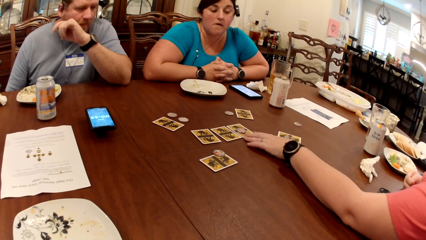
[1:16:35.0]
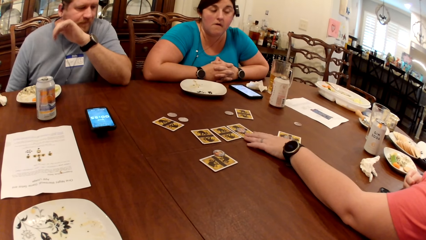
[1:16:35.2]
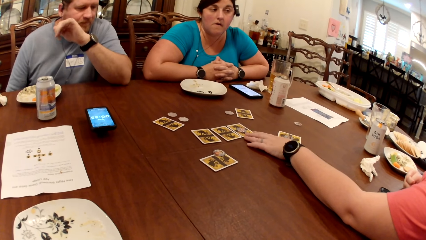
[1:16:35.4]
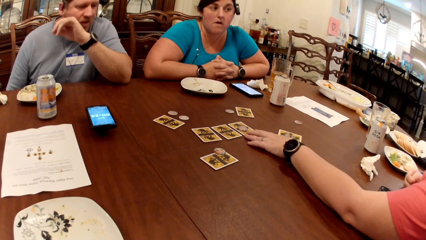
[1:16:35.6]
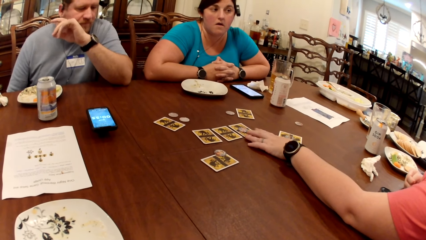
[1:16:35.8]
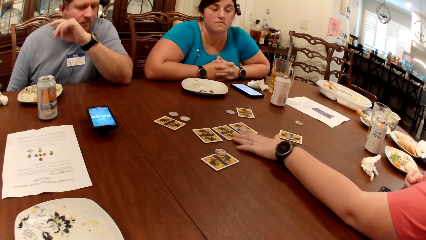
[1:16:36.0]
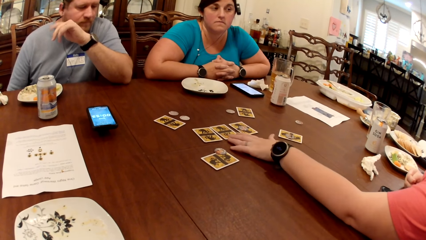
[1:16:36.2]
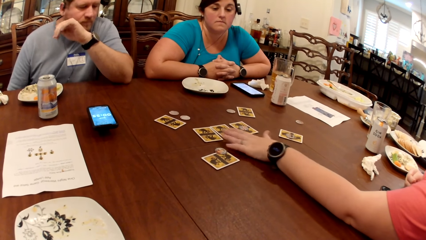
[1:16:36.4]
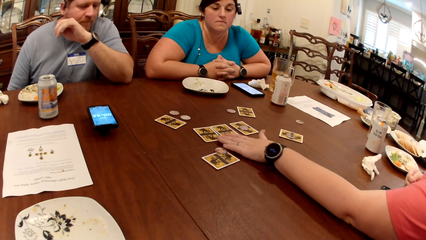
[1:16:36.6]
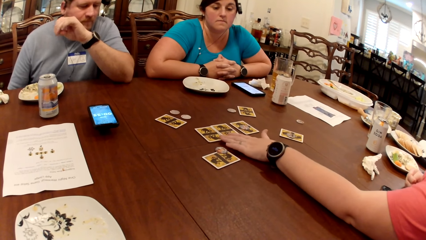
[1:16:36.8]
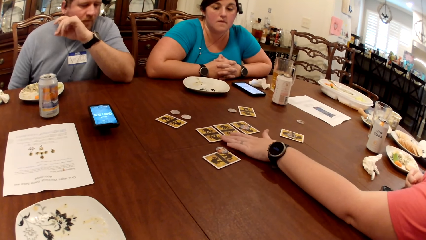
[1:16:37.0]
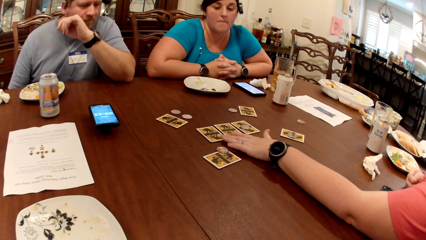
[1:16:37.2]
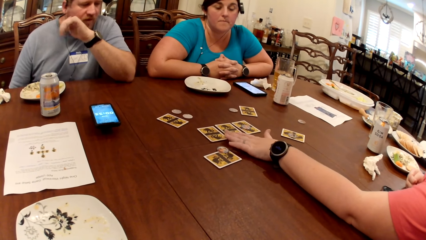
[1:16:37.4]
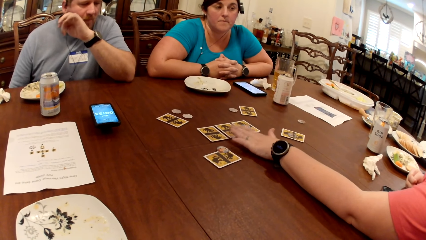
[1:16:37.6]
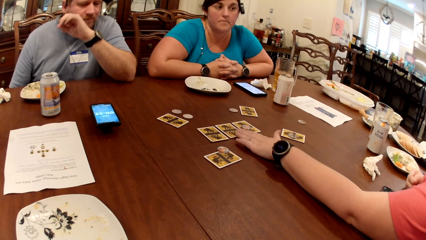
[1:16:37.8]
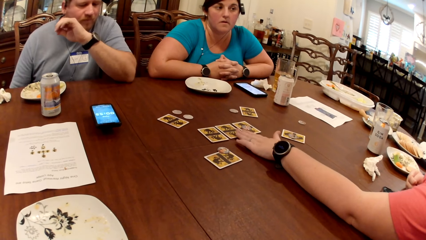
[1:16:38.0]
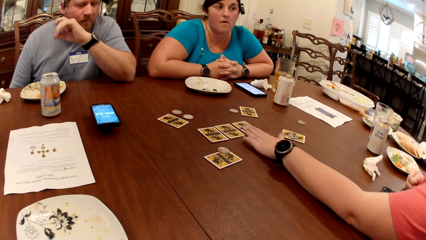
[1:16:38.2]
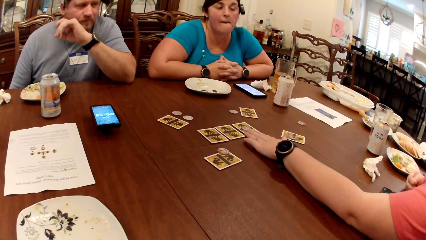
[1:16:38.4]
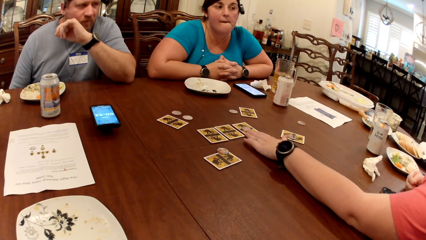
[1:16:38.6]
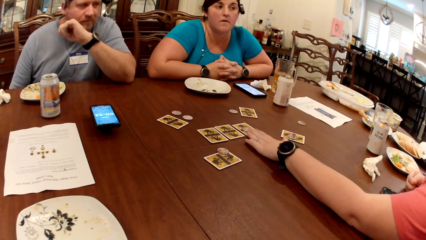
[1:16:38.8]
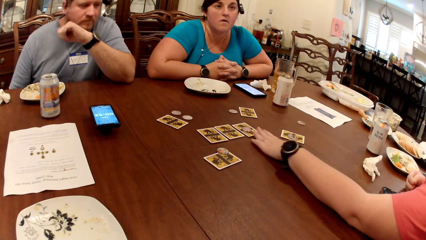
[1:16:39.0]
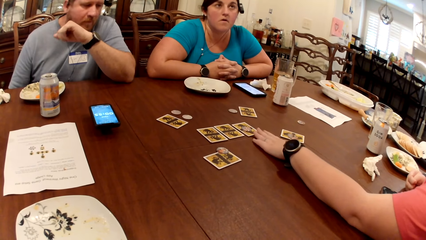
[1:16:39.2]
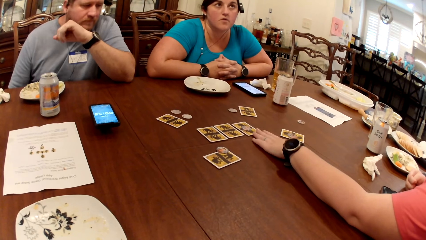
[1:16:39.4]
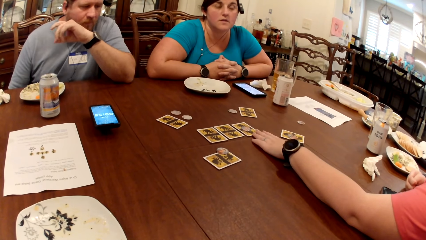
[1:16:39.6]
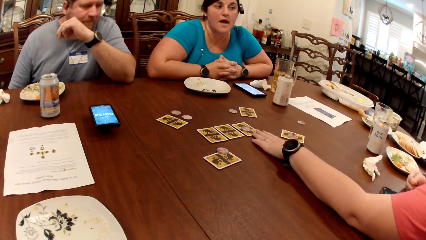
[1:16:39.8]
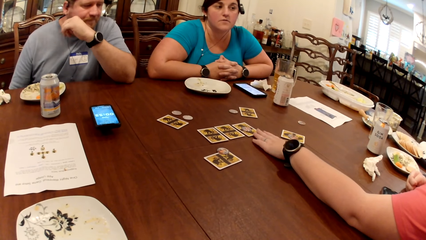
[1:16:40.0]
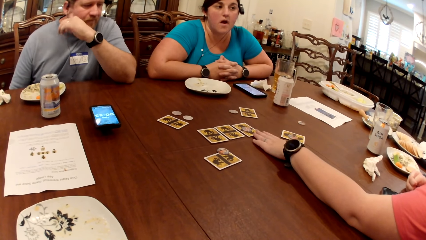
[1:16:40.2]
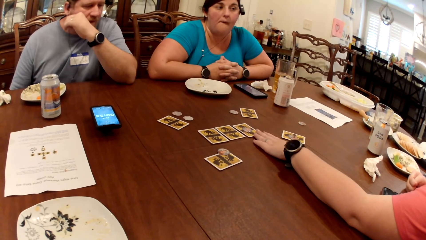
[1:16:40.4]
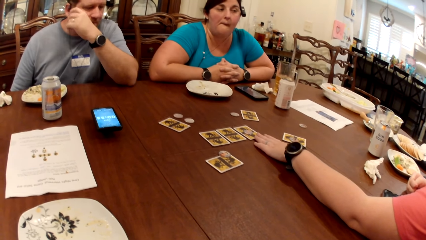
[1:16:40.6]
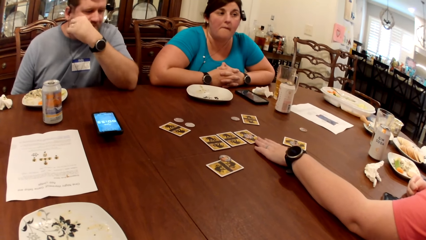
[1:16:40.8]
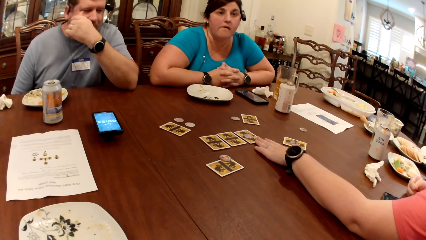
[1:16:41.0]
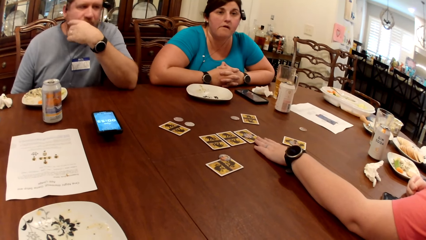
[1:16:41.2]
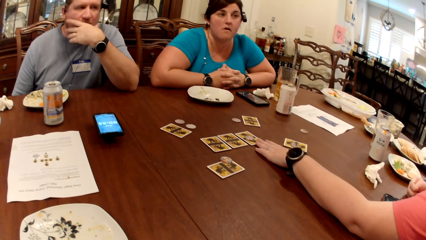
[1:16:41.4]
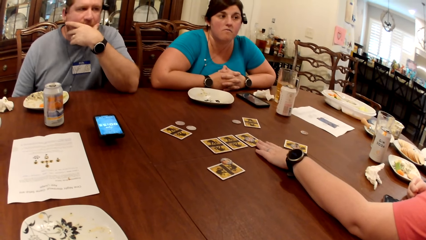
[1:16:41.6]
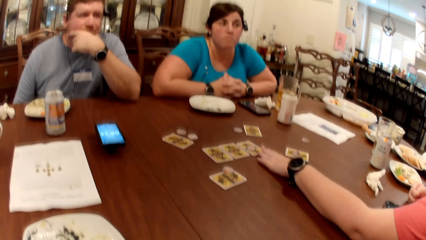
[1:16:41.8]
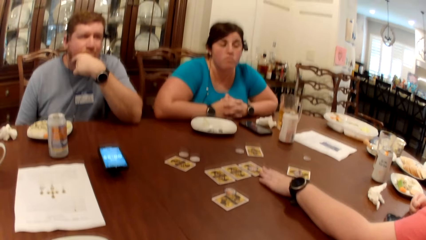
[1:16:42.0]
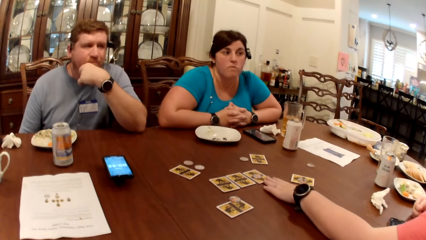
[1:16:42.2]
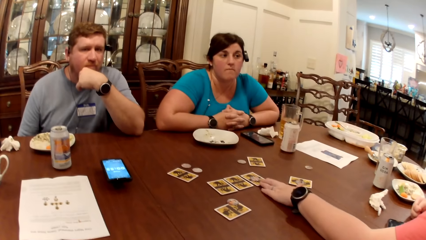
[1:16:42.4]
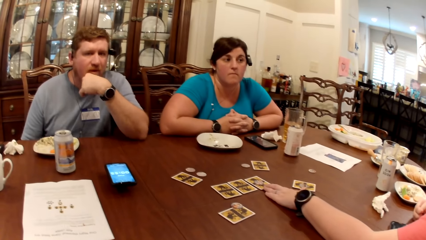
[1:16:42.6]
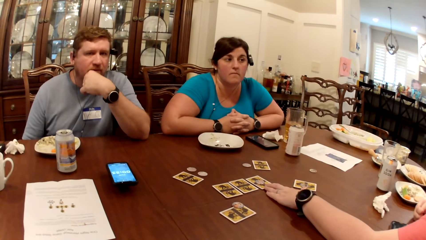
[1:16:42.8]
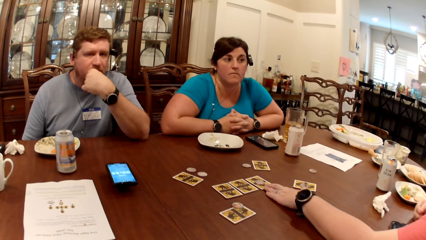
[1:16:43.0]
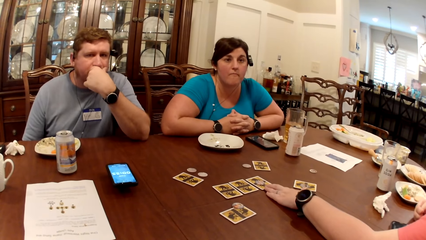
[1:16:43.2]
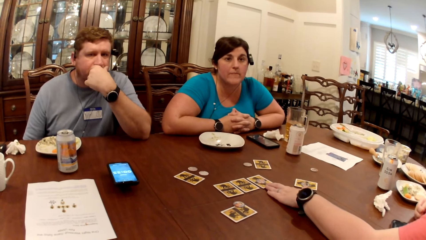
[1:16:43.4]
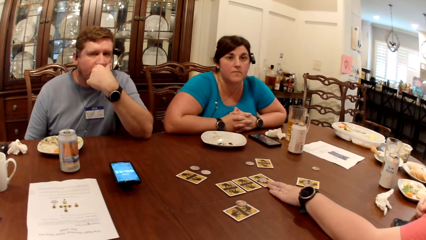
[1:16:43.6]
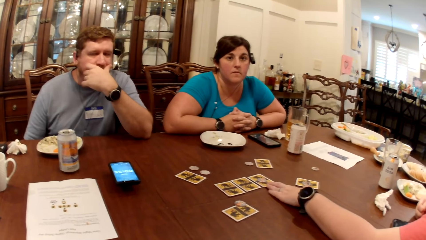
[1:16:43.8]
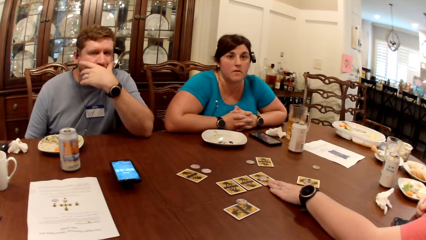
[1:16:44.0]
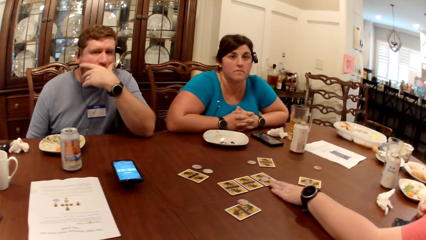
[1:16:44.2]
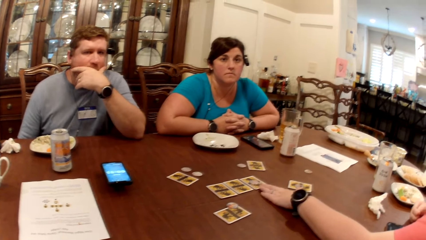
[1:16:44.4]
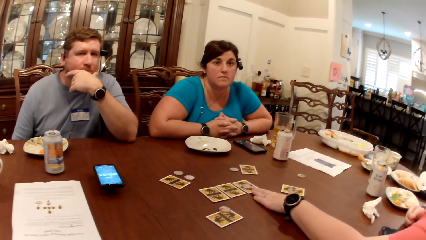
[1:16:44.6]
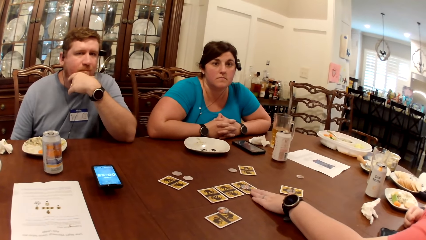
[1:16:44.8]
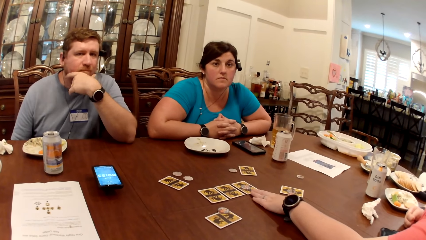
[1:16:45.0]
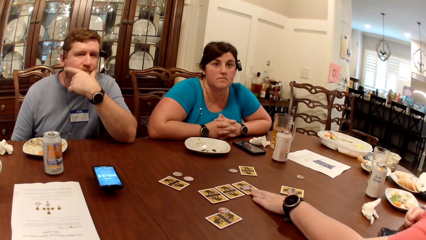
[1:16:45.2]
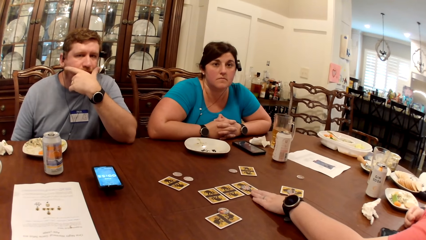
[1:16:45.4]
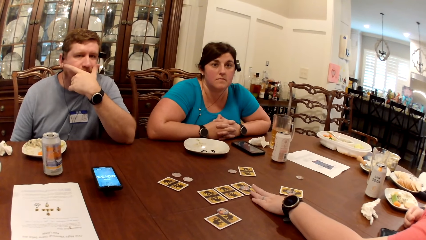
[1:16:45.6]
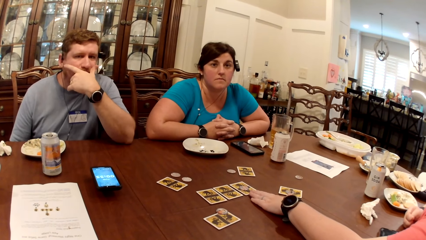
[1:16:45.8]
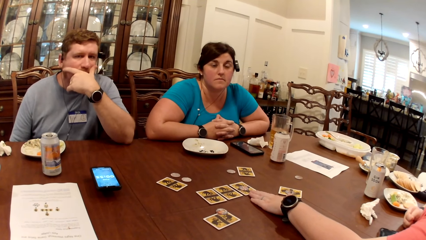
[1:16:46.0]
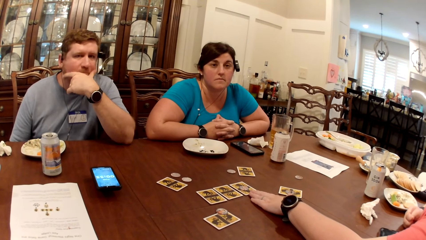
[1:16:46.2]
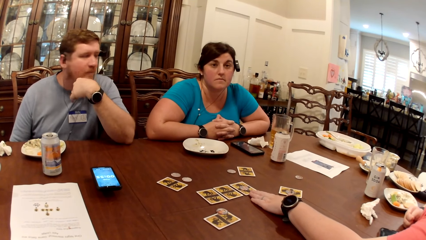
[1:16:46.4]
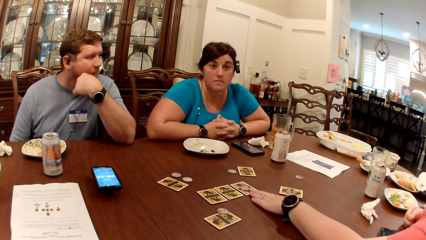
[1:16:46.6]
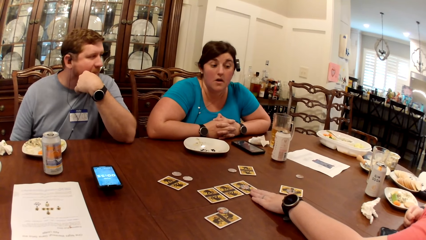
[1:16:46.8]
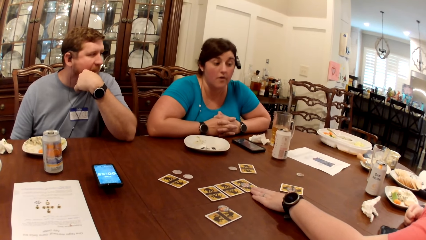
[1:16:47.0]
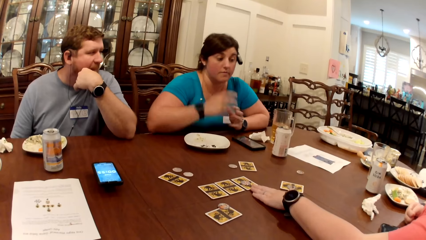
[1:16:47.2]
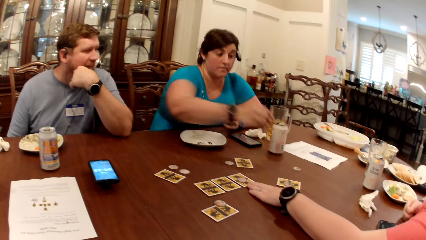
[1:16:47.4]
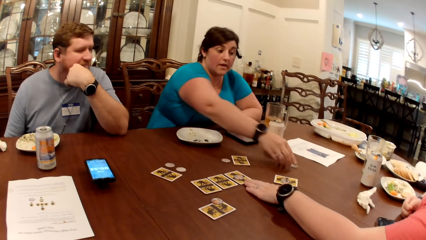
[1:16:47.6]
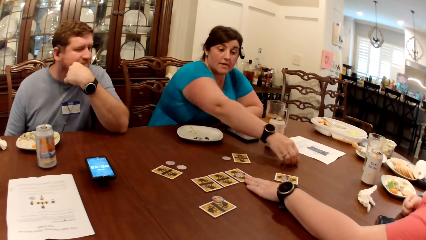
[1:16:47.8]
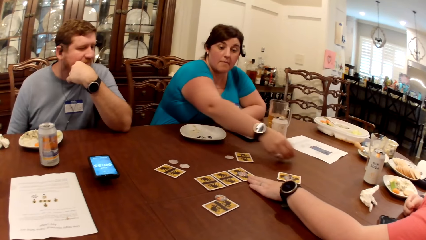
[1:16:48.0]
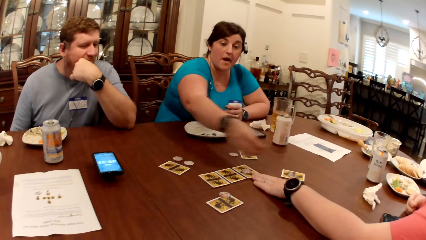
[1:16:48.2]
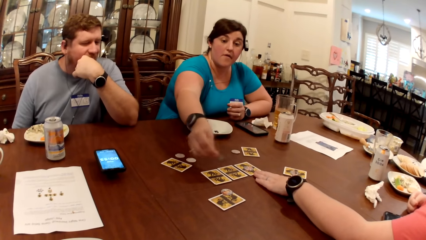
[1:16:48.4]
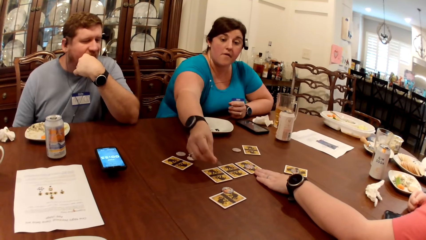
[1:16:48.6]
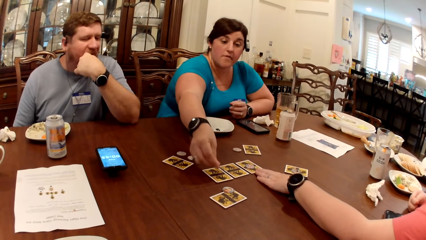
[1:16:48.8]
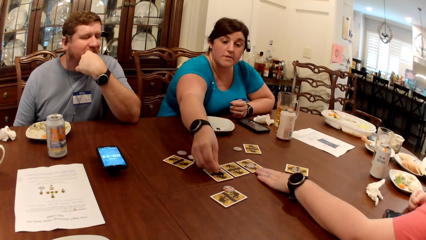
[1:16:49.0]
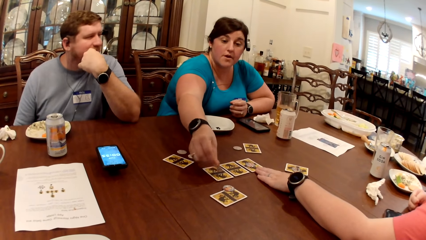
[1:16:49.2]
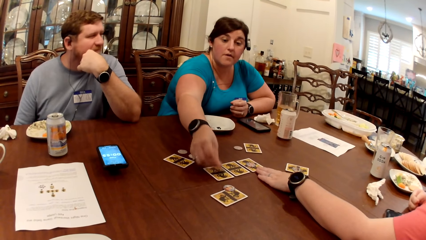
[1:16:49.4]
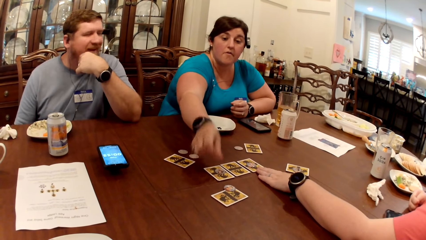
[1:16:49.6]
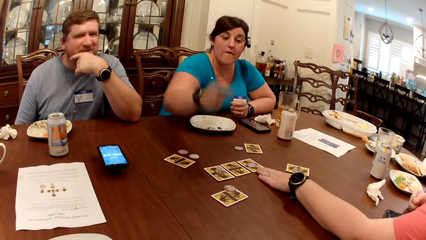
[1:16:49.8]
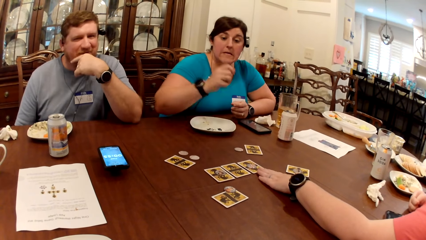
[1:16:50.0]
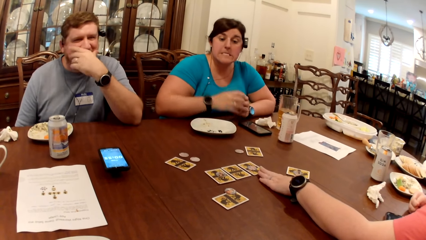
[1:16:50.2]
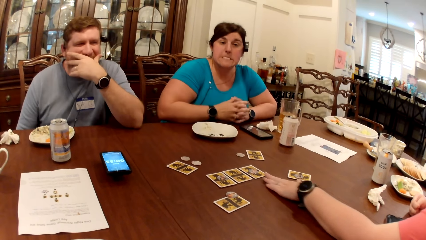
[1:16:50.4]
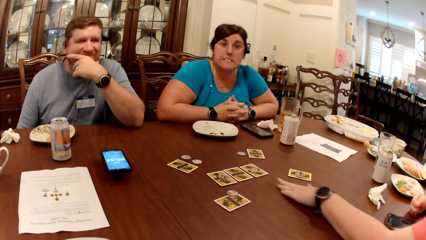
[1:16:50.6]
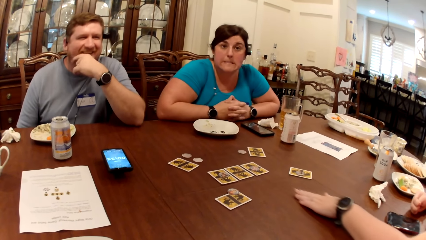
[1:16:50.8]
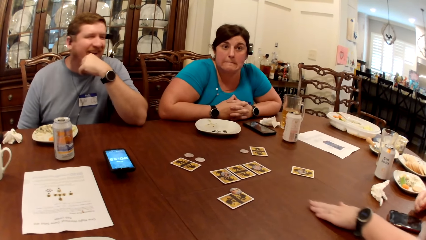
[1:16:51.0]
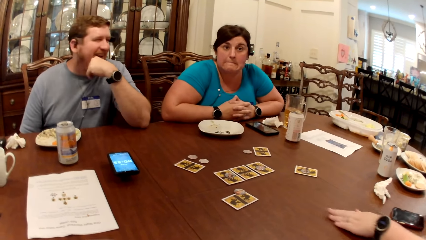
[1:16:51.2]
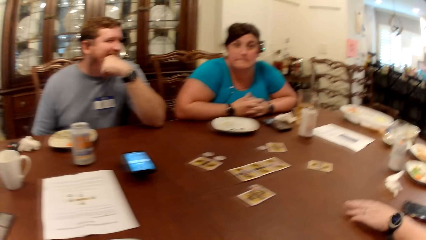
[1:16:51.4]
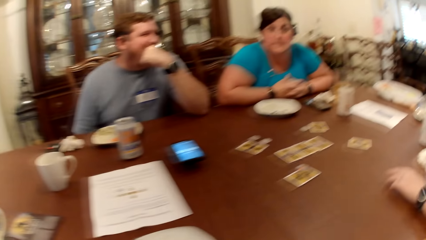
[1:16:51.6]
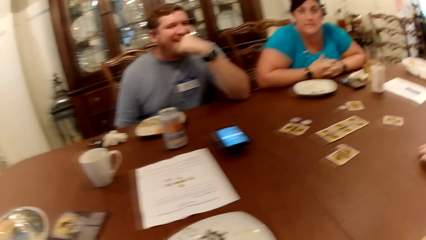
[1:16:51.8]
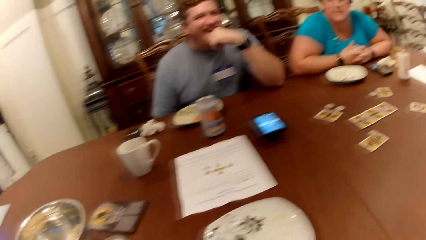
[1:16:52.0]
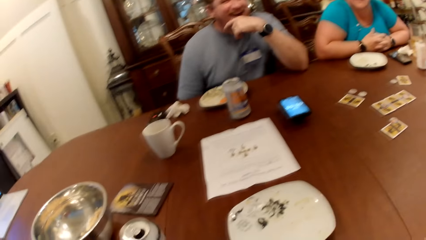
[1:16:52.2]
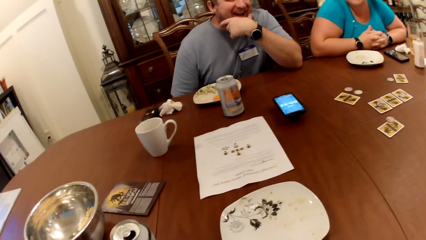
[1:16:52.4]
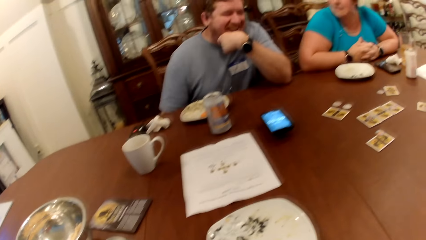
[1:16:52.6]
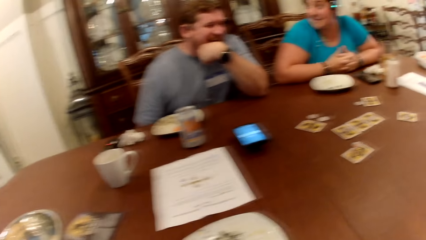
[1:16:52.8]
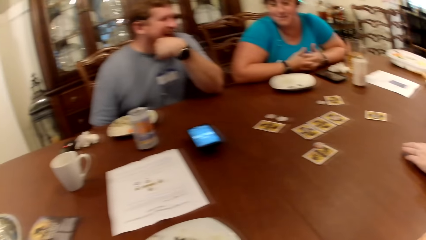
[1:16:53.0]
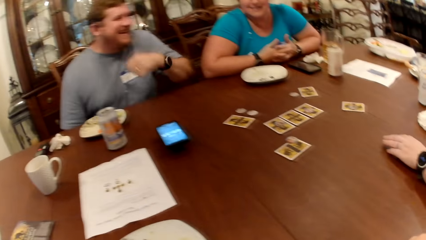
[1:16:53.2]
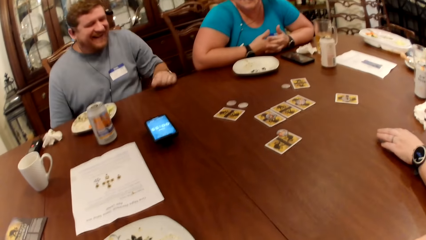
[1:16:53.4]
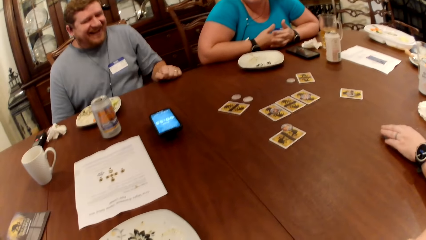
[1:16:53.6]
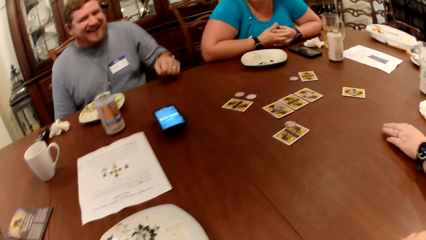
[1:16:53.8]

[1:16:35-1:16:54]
The woman touches the cards on the table with her left hand. Another woman picks a poker chip from the table with her right hand. A person picks a card. The other woman drops the poker chip on the table with her right hand. The camera wearer looks around.
